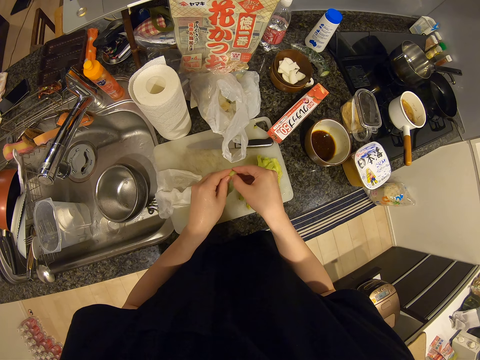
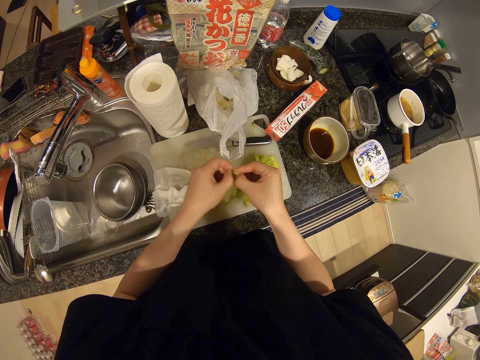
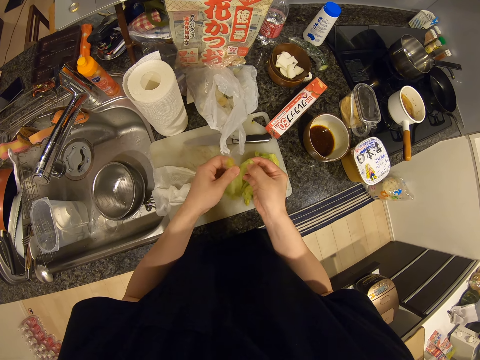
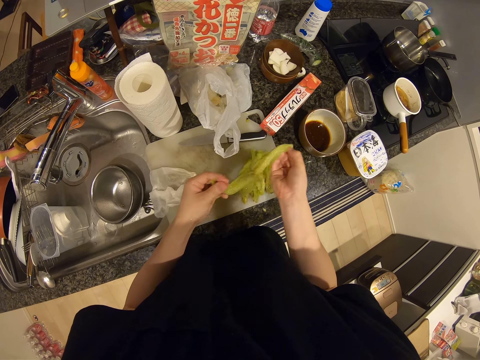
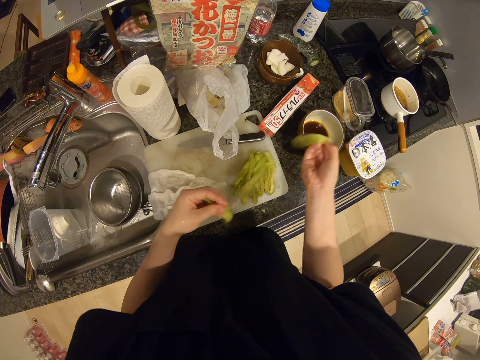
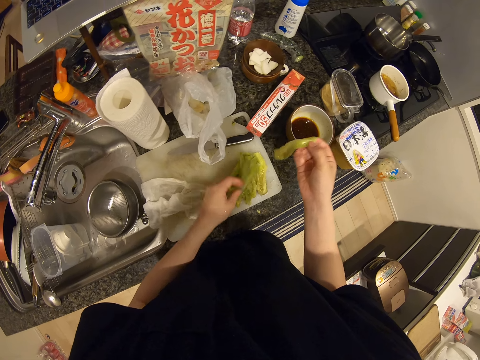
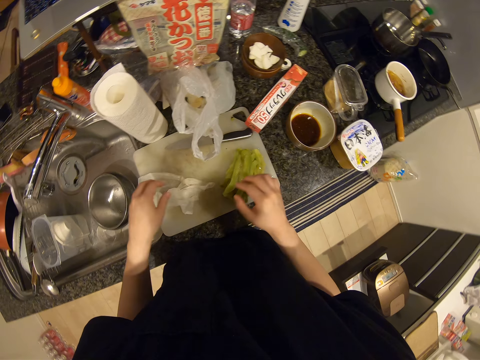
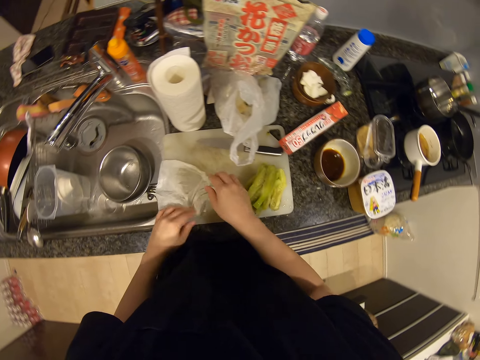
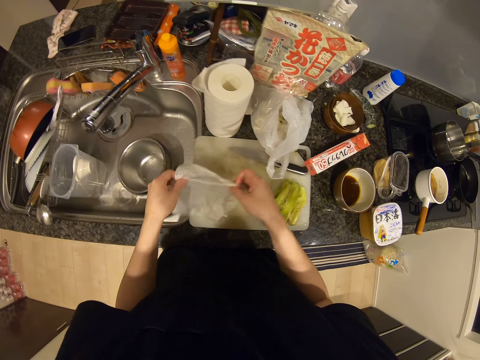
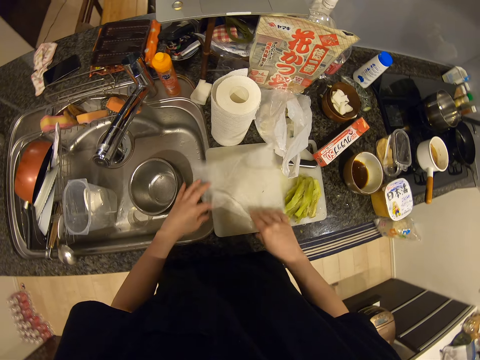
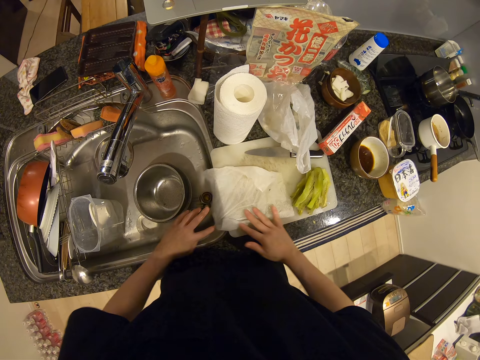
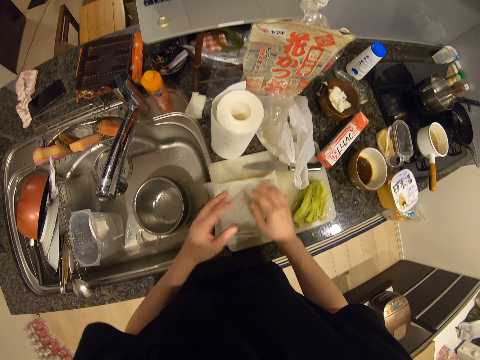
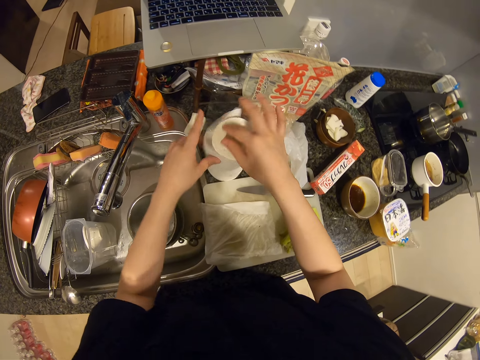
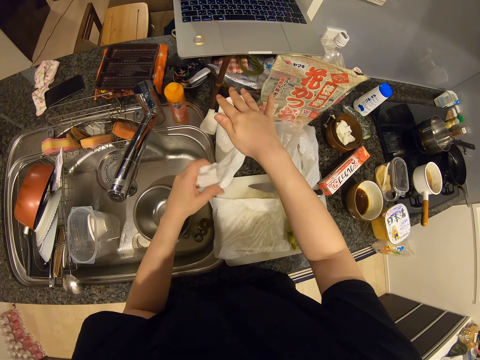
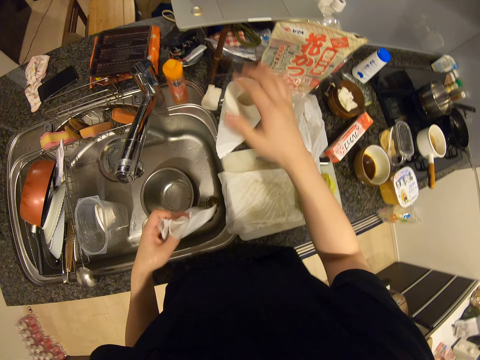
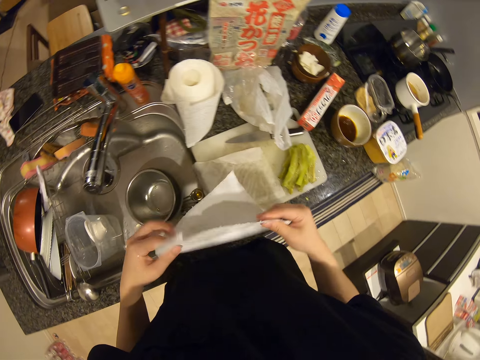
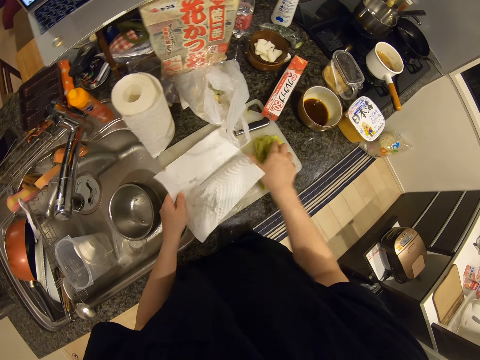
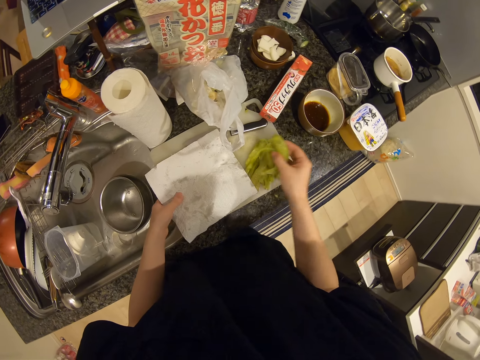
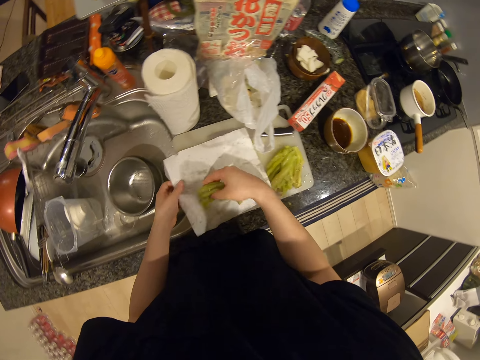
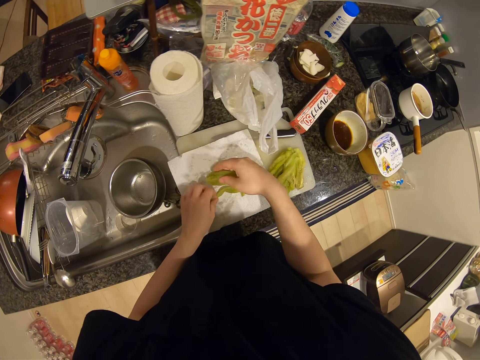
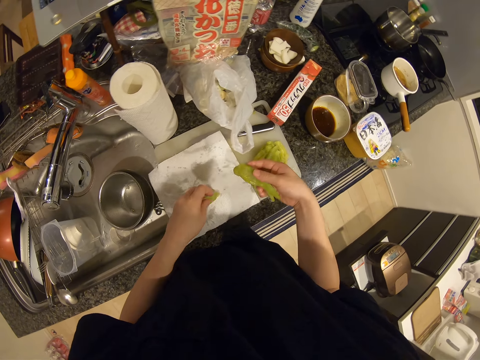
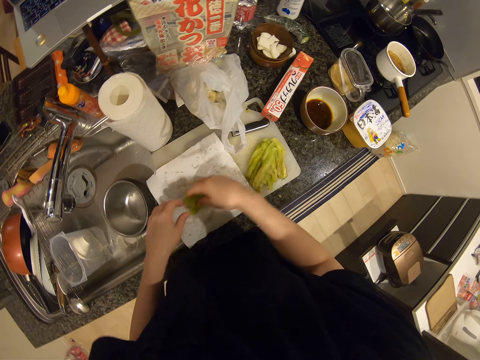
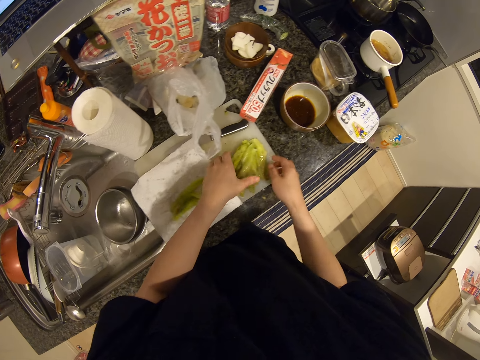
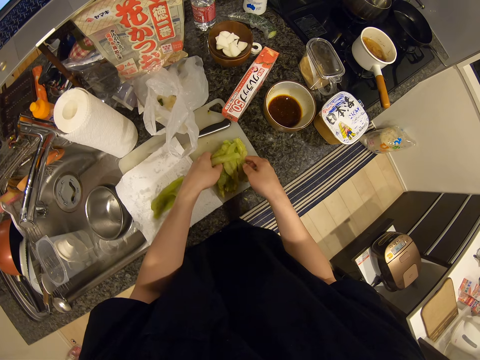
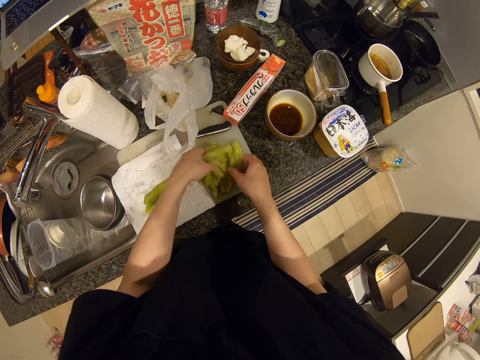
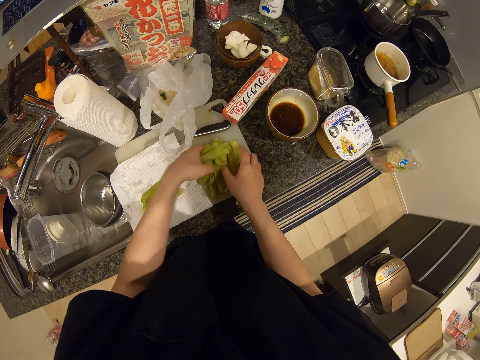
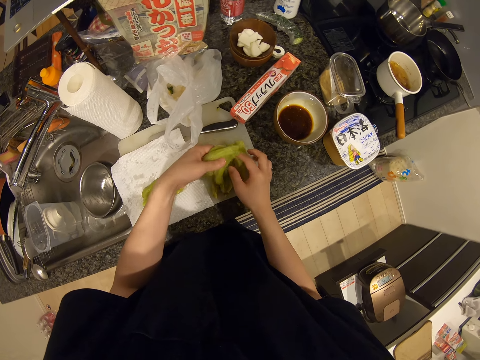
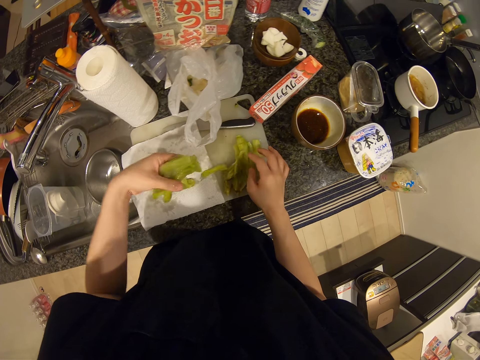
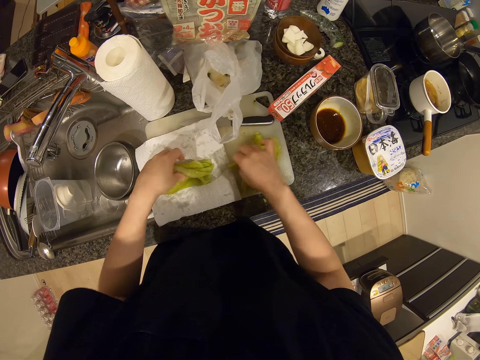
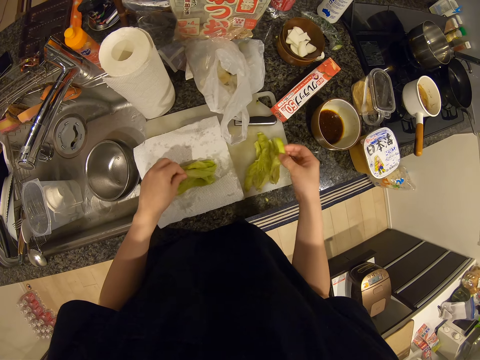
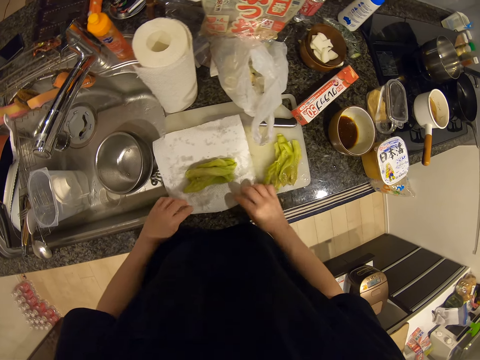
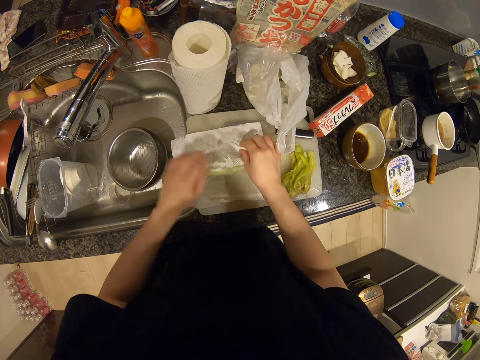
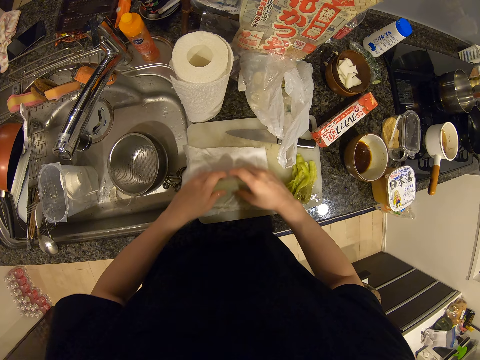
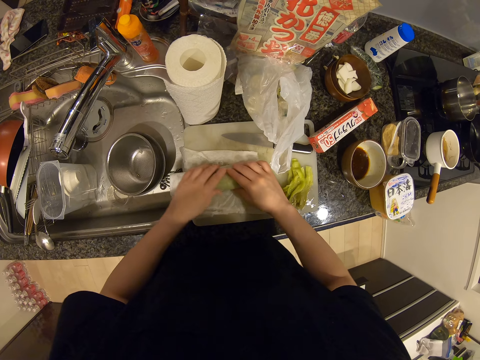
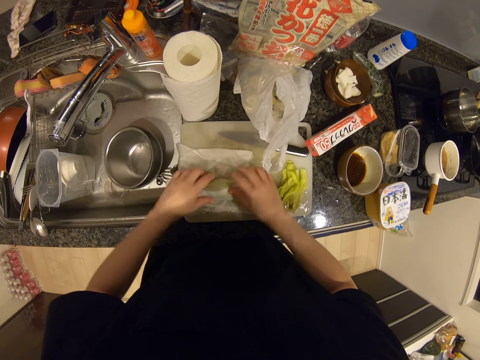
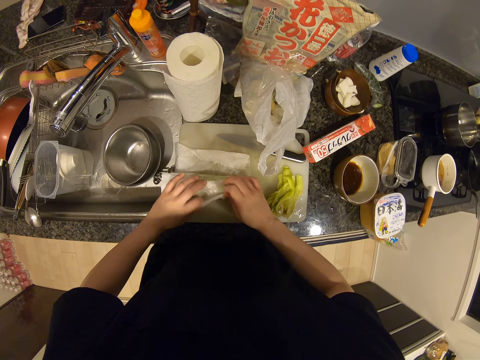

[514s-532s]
The camera wearer divides the bottle gourd into two with her hand. She drops one half of the bottle gourd on the chopping board. She picks up the other half of the bottle gourd on the table. She turns over the paper towel on the chopping board. She spreads the serviette paper. She cuts a paper towel from the paper towel roll on the table. She drops the paper towel on the chopping board. She packs the bottle gourd on the chopping board with her hands. She puts the bottle gourd on the paper towel. She packs the bottle gourd on the chopping board with her hands. She puts the bottle gourd on the paper towel. She adjusts the bottle gourd on the table. She wraps the bottle gourd with the paper towel.

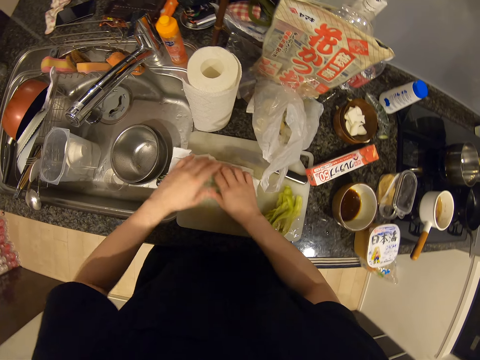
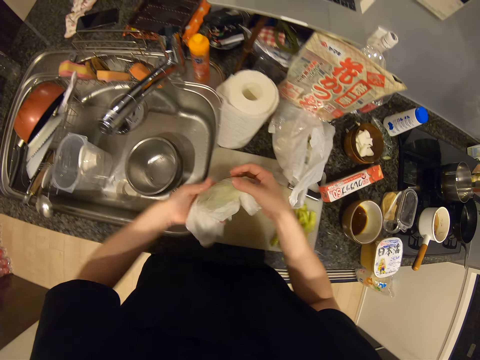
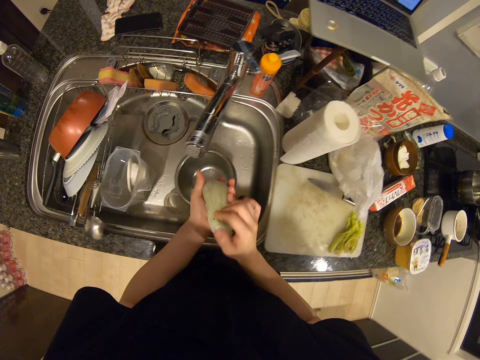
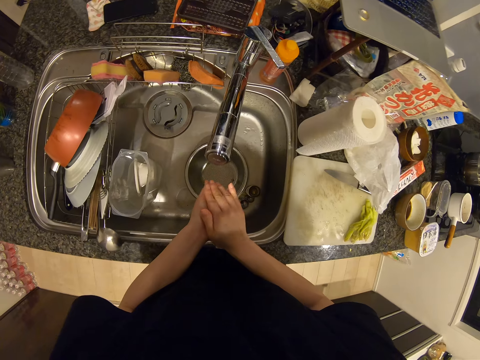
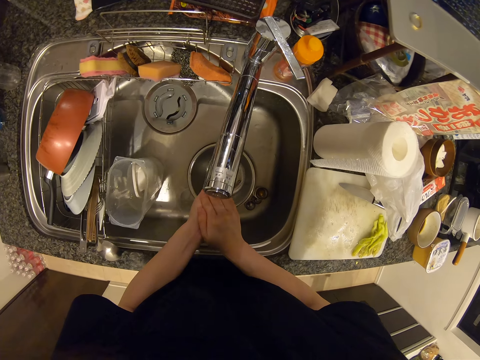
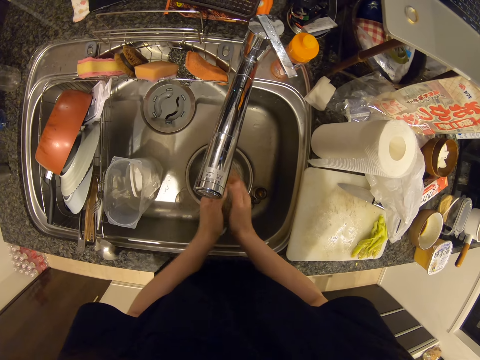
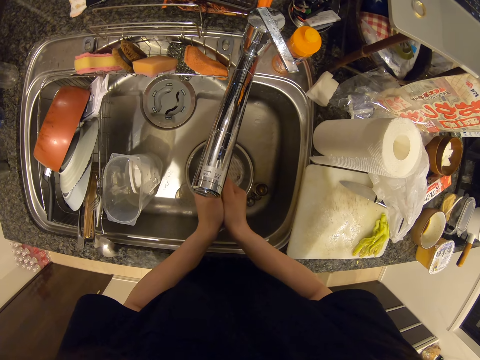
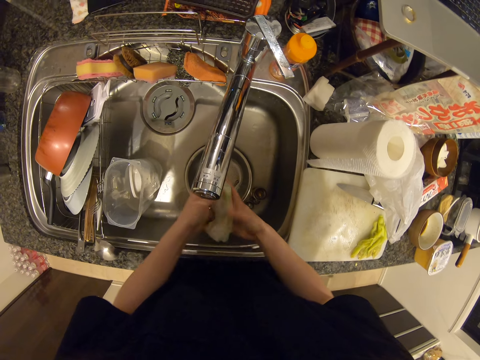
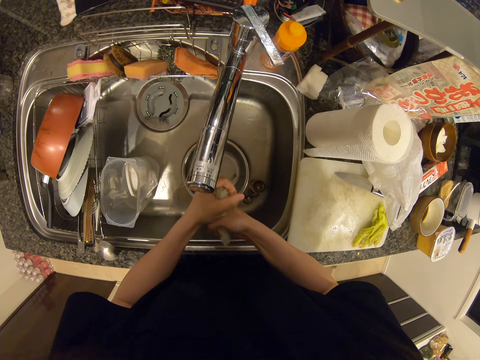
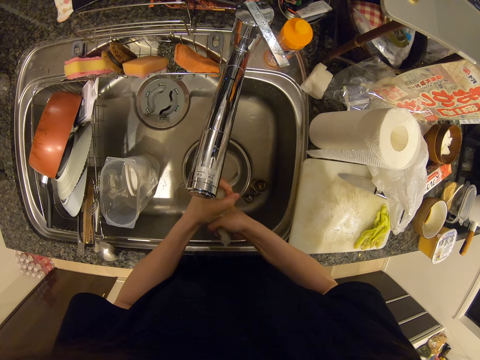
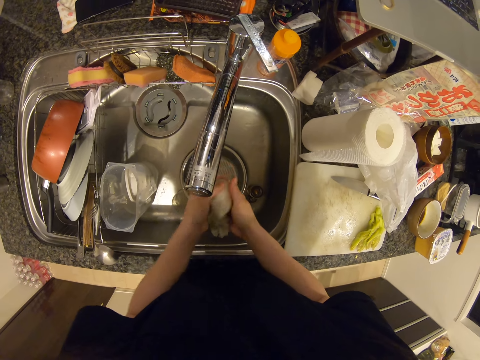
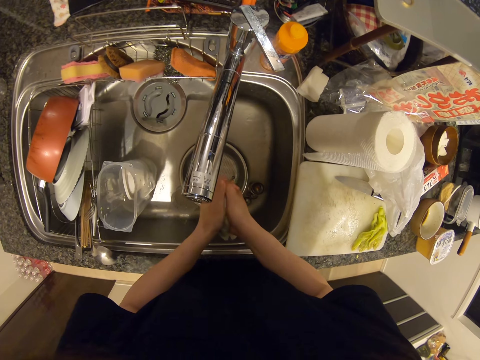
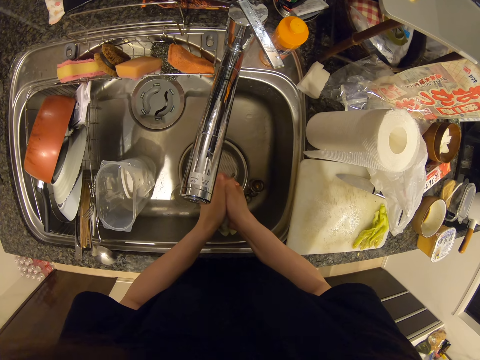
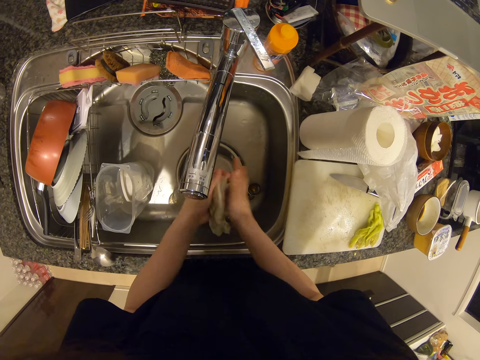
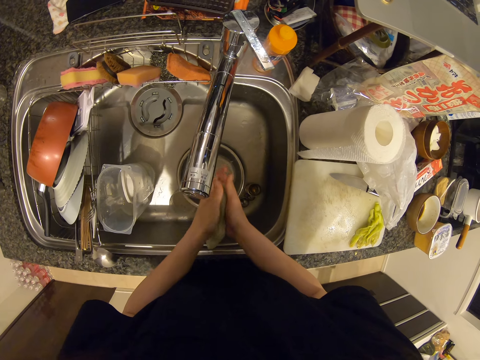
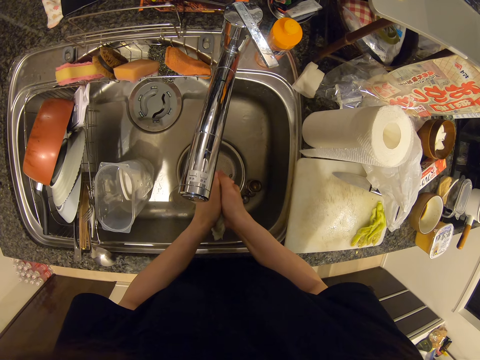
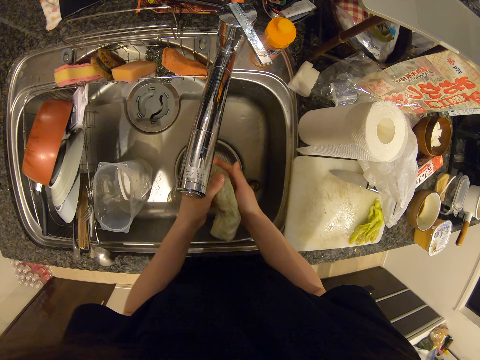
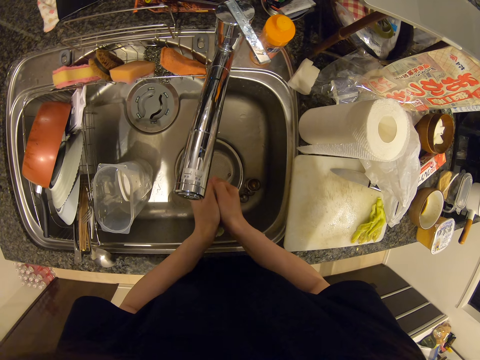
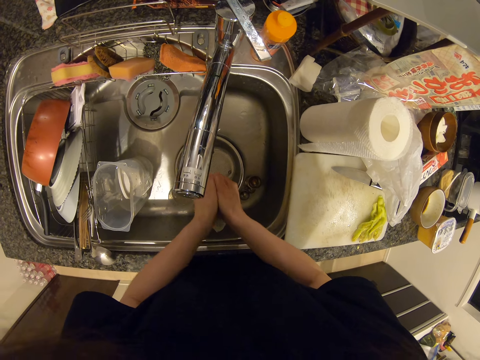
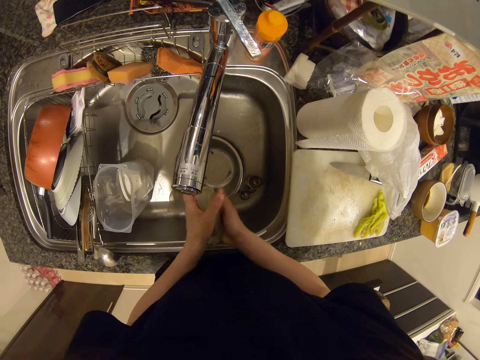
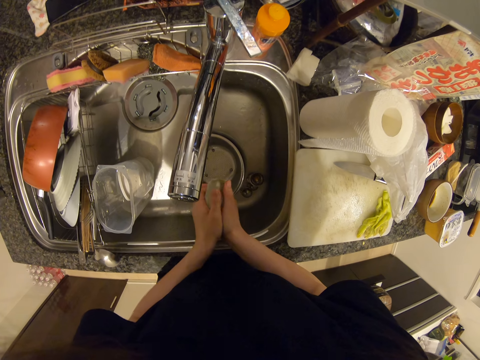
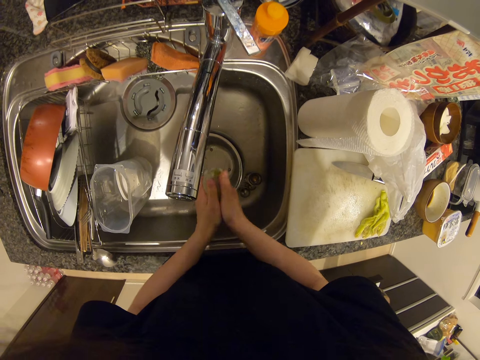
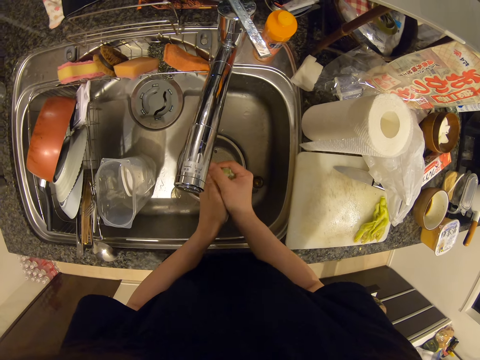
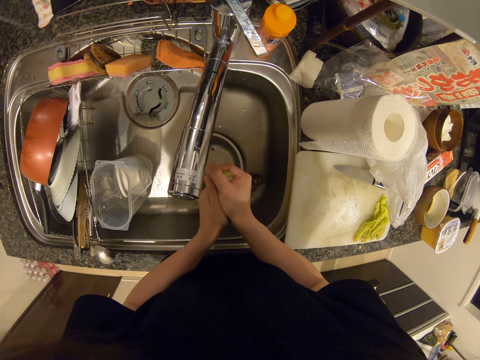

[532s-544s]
The camera wearer picks up the wrapped bottle gourd or courgette on the chopping board. They squeeze the wrapped bottle gourd. They hold the courgette.
